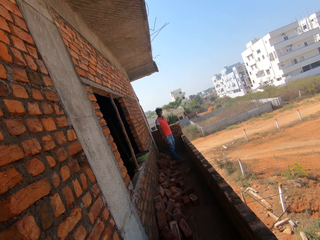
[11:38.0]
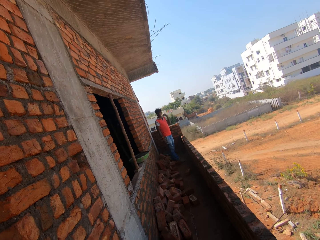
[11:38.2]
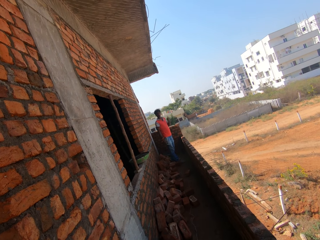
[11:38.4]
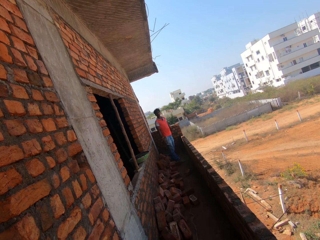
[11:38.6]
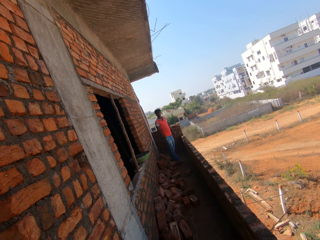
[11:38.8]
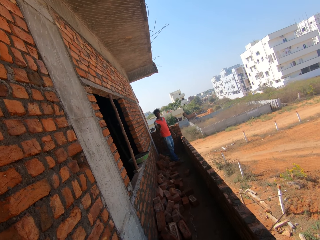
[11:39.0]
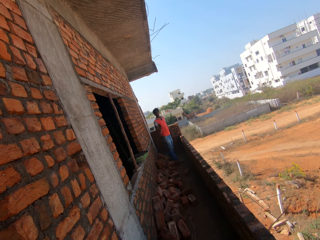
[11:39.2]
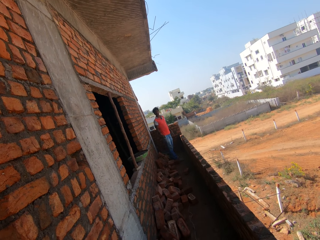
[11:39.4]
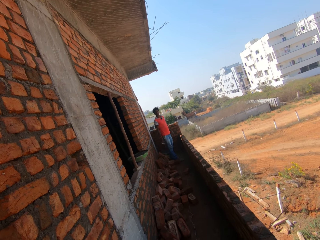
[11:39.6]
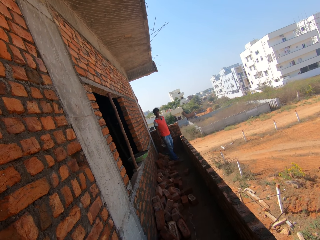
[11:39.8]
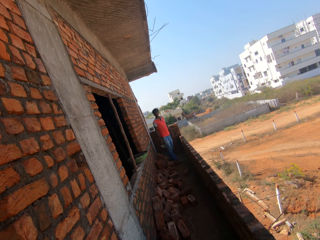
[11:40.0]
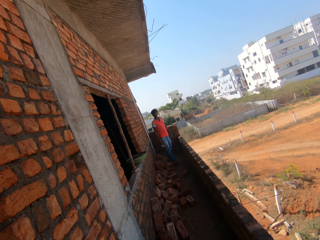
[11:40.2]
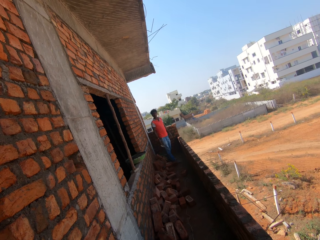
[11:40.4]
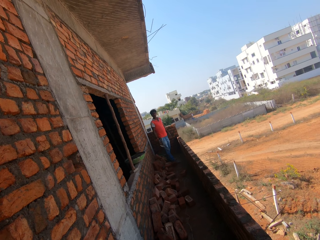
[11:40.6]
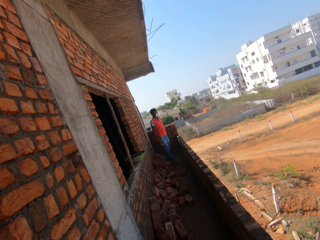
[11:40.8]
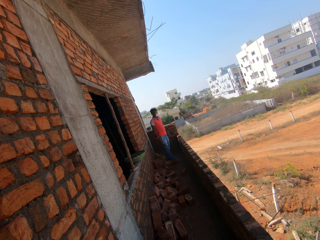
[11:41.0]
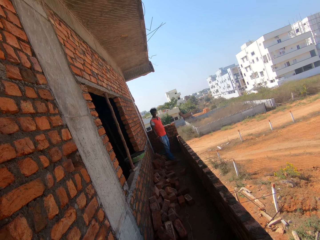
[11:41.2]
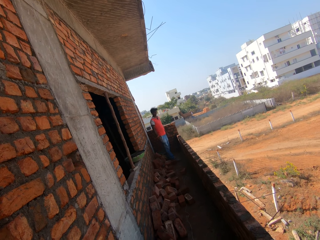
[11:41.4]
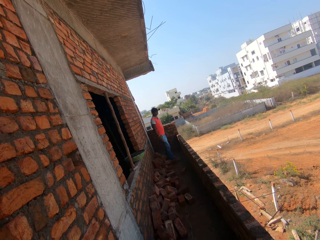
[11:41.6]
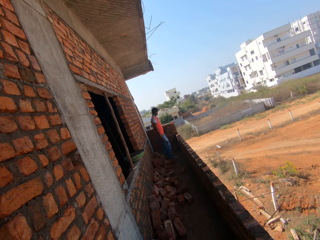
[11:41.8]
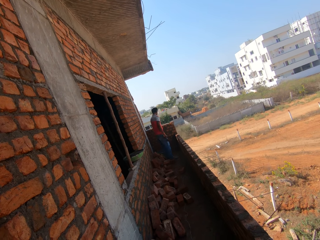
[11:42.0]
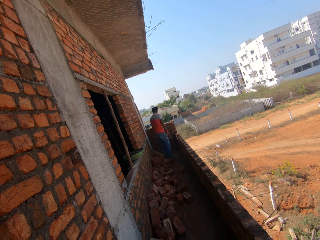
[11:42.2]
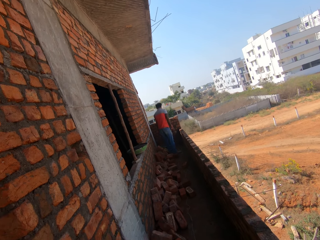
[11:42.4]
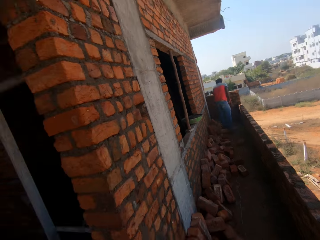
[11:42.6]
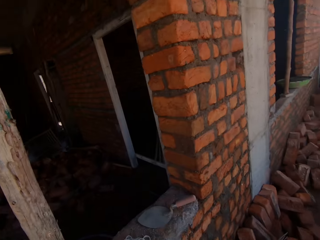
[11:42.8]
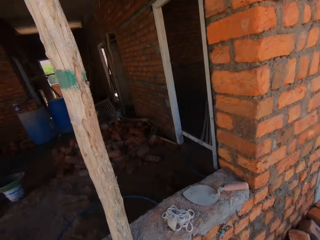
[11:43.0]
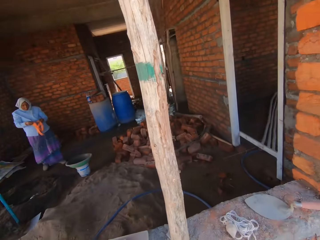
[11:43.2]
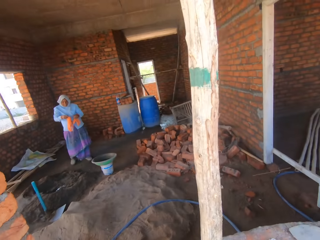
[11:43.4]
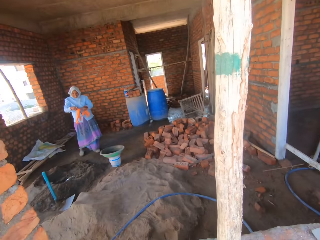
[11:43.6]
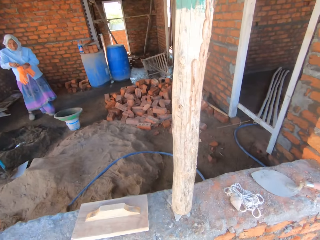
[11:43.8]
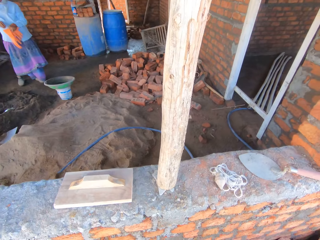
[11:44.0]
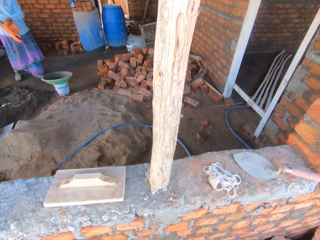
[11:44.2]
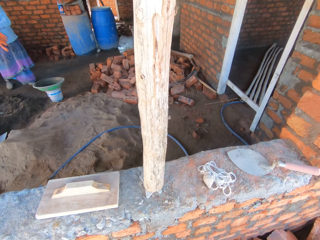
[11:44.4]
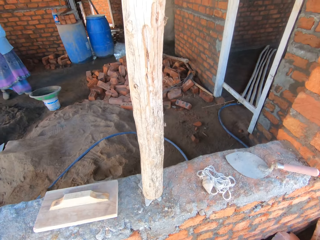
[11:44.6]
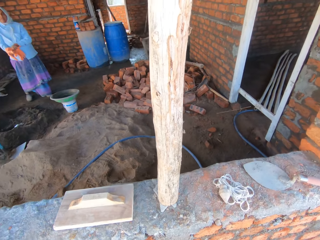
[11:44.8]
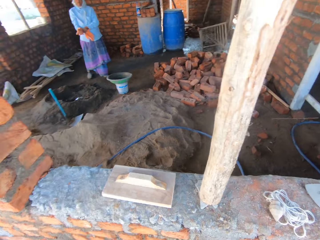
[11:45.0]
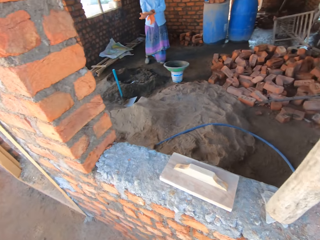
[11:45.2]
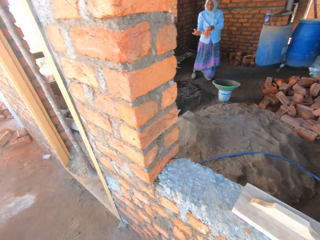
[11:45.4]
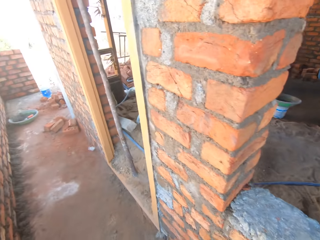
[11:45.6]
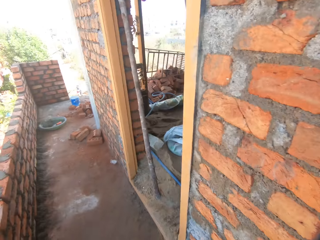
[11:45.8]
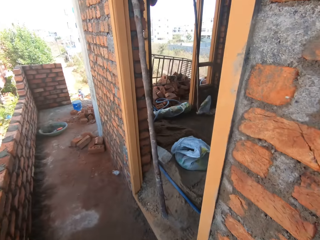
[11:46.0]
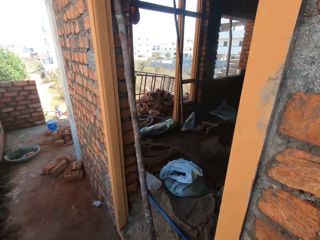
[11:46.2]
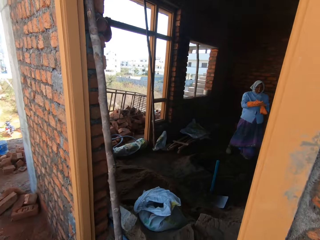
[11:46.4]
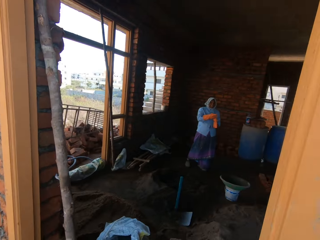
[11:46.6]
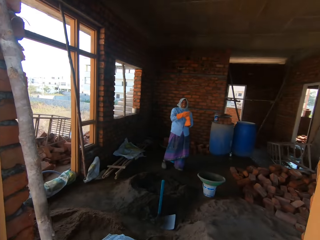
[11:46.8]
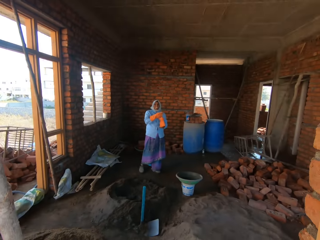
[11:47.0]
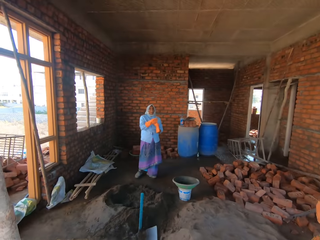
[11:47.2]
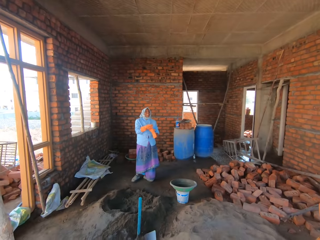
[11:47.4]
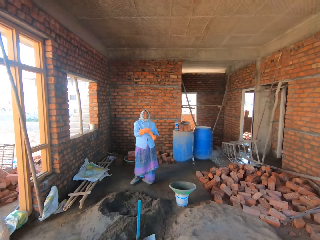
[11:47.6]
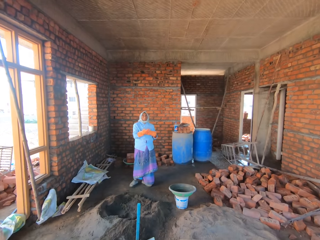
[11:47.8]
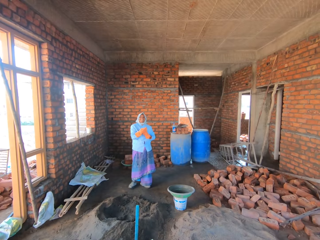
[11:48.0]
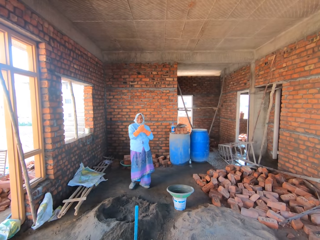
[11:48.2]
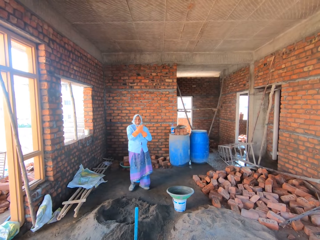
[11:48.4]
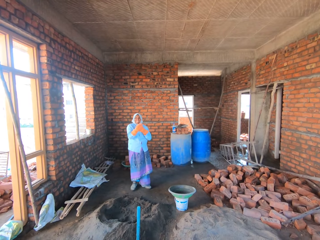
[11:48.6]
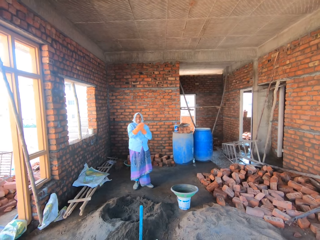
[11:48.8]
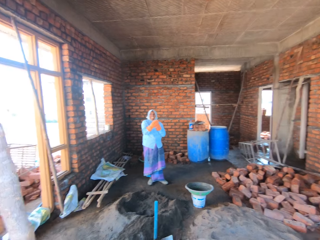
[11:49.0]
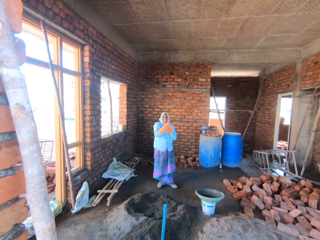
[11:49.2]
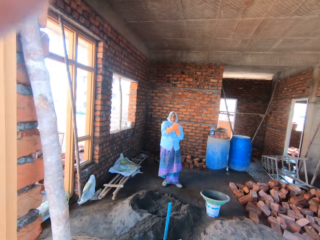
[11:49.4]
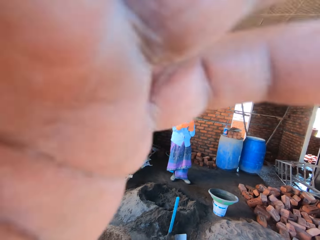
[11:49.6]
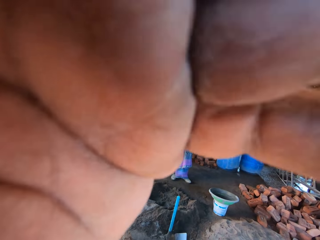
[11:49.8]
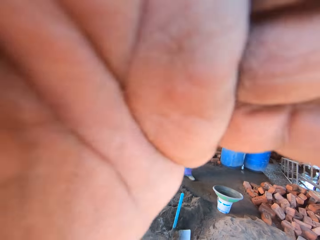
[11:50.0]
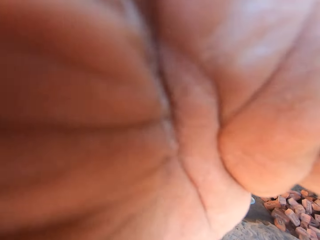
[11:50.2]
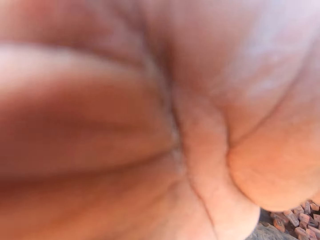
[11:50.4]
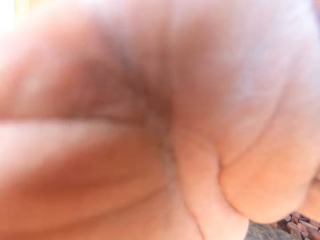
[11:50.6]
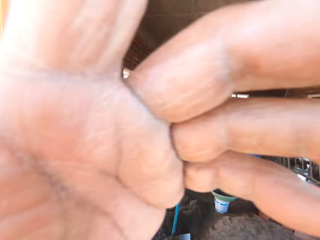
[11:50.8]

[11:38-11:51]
The camera wearer looks inside the room. They walk to the door and look at a woman. The woman adjusts the glove. The camera wearer adjusts the camera.

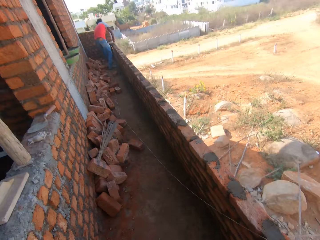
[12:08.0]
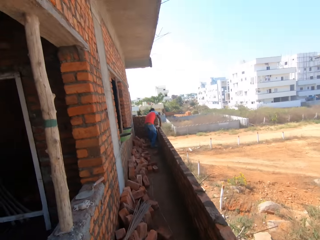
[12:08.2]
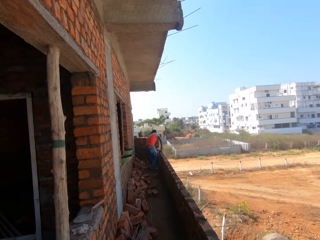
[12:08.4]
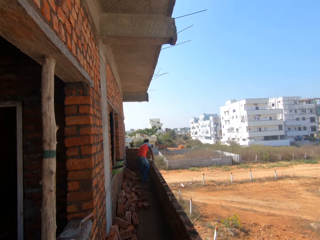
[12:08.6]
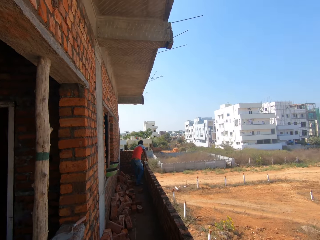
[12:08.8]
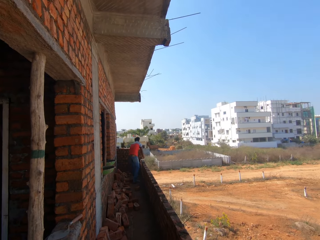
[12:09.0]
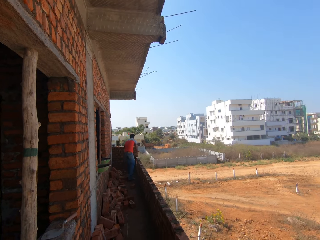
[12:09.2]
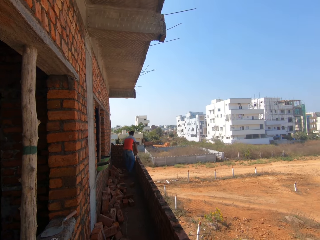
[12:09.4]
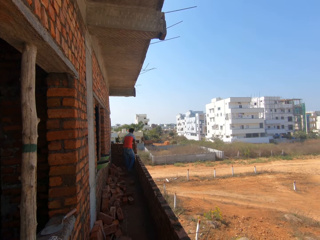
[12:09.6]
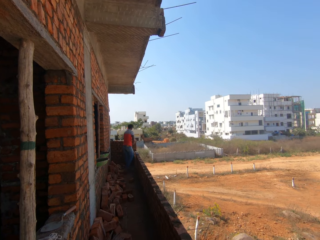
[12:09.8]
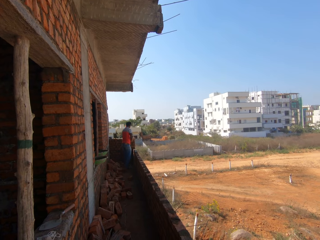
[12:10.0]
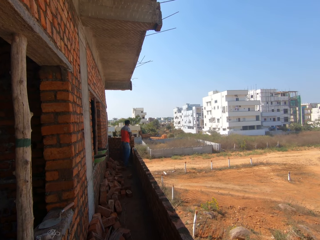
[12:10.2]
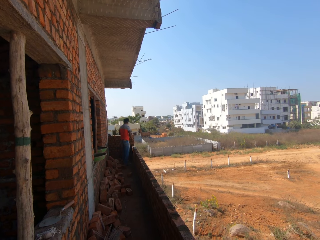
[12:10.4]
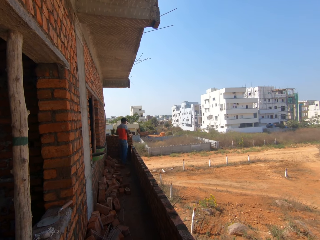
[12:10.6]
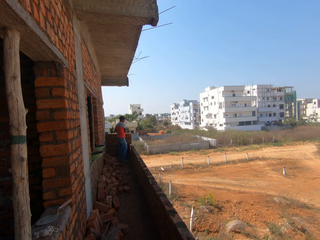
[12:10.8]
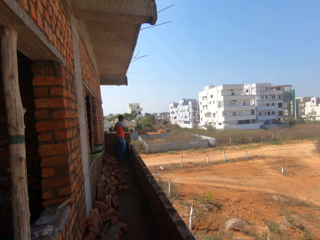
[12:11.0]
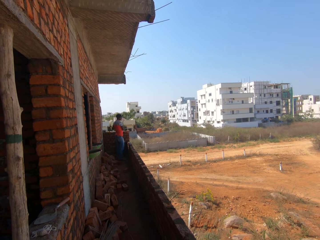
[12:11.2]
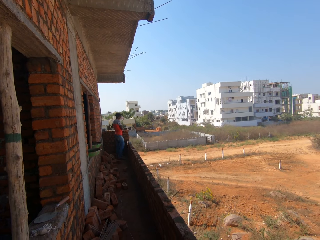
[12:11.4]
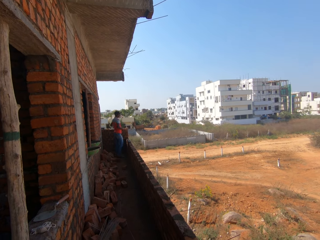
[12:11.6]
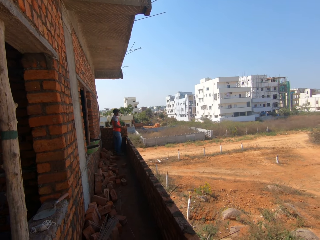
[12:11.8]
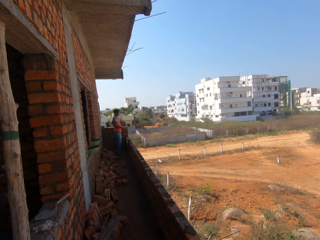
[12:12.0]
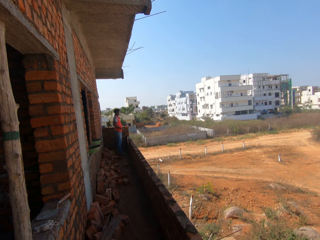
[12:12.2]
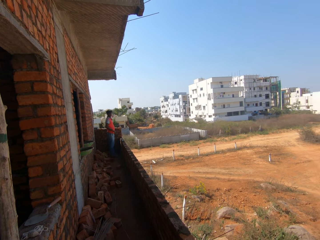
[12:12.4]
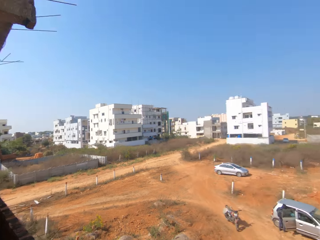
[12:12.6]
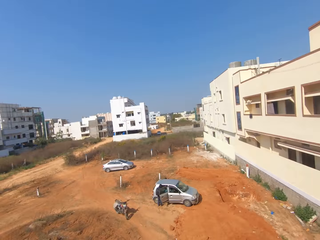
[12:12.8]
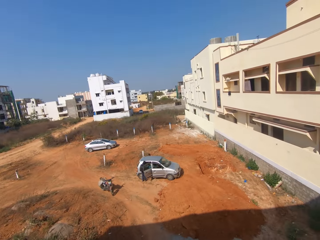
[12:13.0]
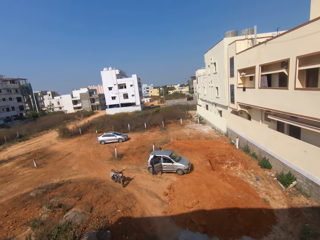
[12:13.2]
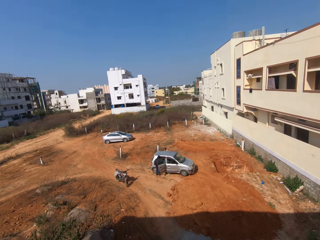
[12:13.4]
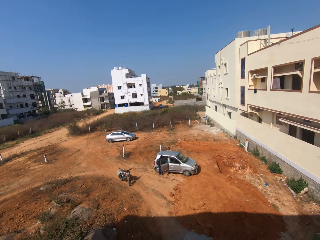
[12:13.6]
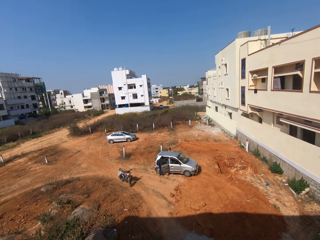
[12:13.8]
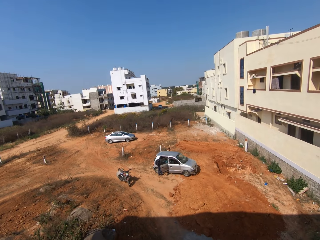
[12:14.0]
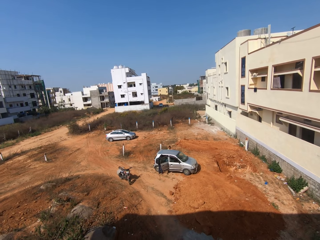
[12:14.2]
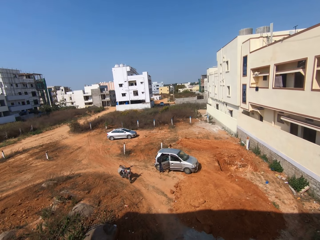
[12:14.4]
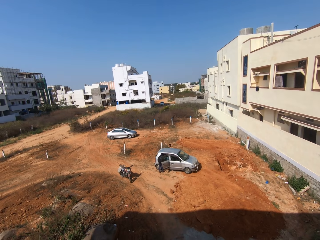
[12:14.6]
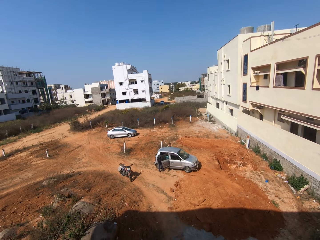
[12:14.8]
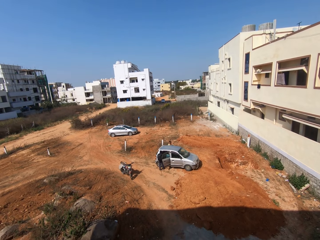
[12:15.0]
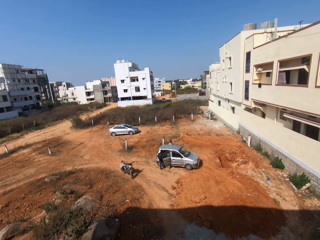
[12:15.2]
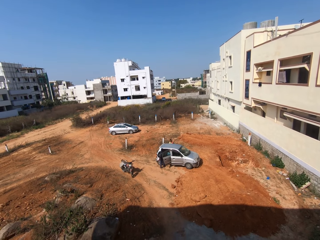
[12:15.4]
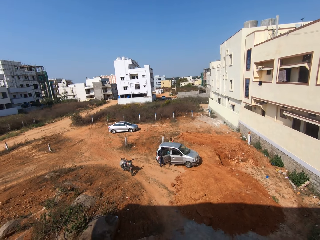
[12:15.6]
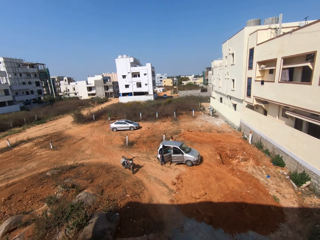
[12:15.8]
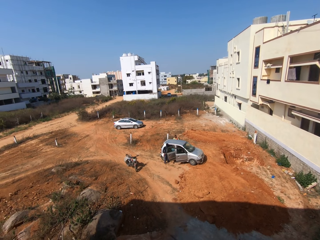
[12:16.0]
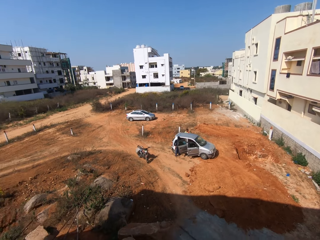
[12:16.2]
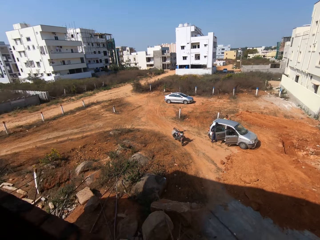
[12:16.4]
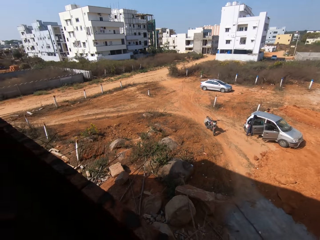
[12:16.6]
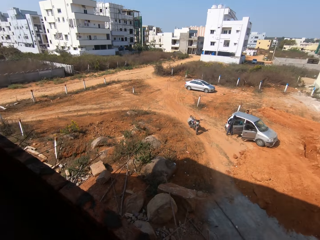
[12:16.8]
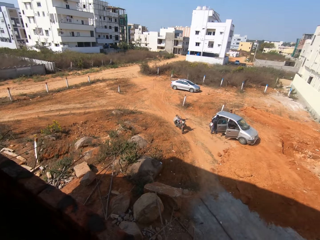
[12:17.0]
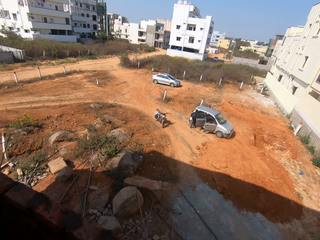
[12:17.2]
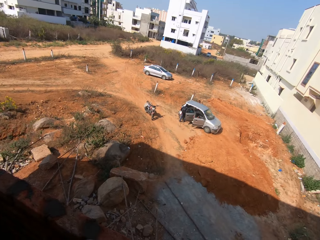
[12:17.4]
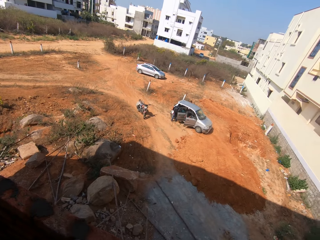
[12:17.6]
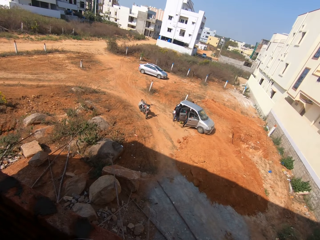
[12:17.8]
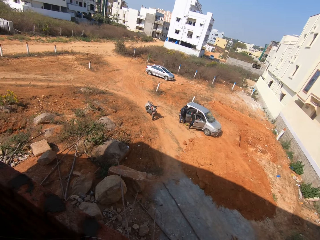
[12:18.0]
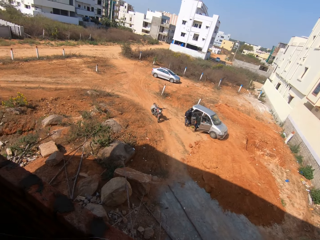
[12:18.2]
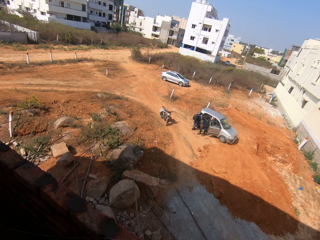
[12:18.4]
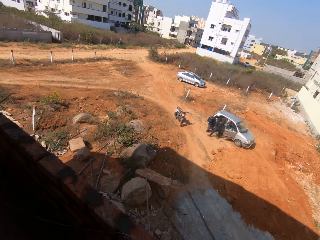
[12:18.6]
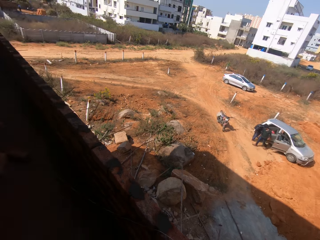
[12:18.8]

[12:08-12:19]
The camera wearer looks at a man. They look around.
